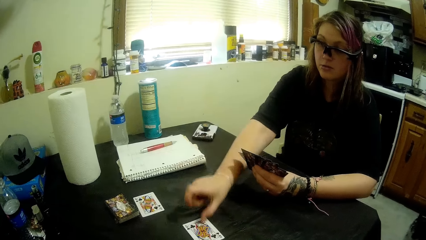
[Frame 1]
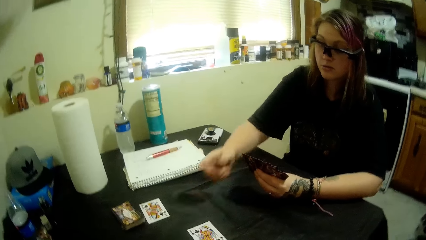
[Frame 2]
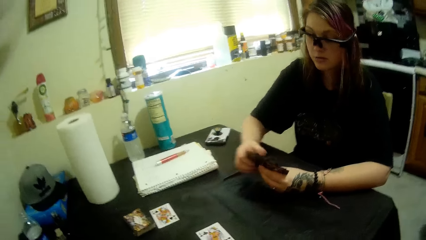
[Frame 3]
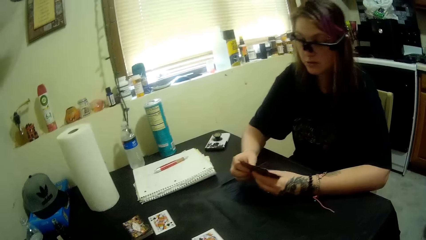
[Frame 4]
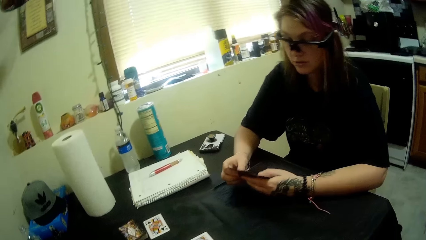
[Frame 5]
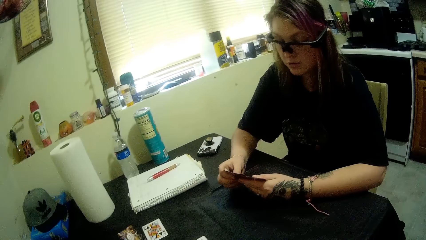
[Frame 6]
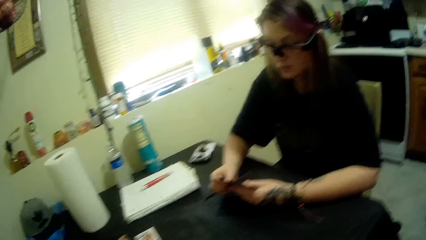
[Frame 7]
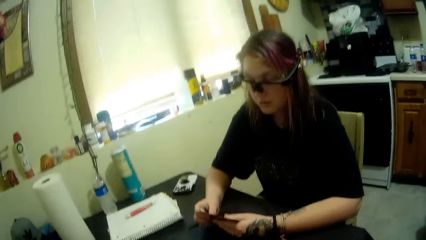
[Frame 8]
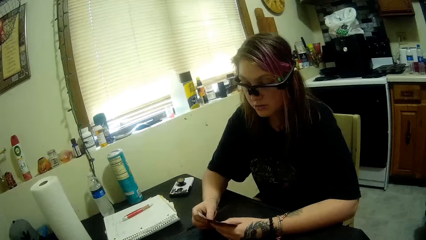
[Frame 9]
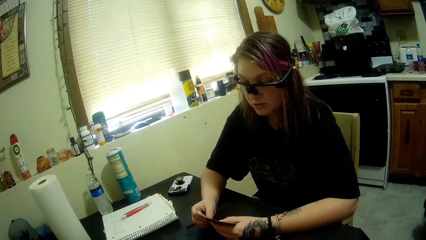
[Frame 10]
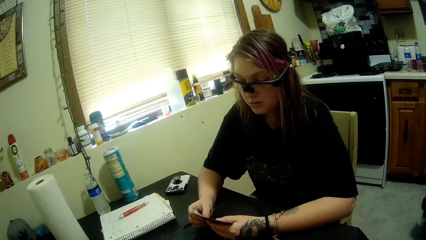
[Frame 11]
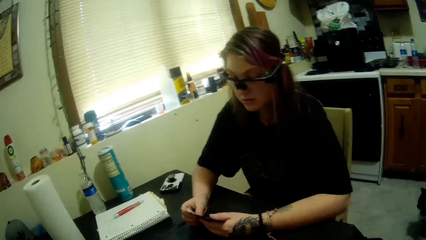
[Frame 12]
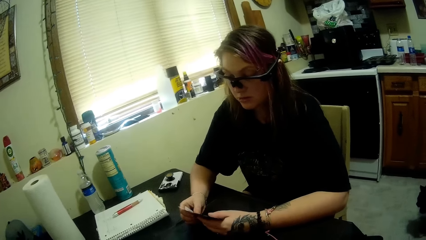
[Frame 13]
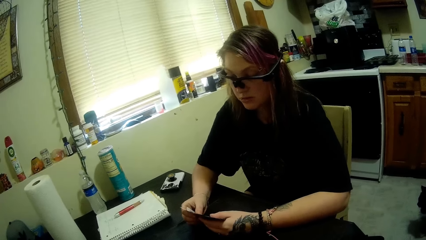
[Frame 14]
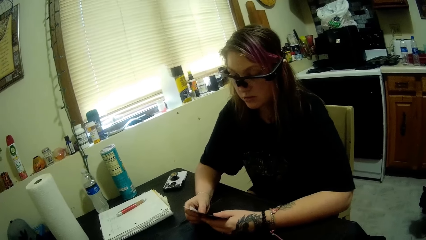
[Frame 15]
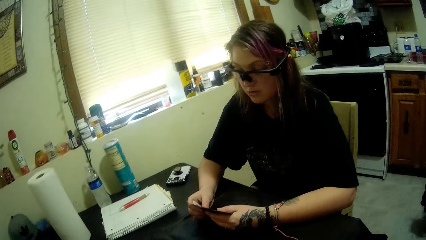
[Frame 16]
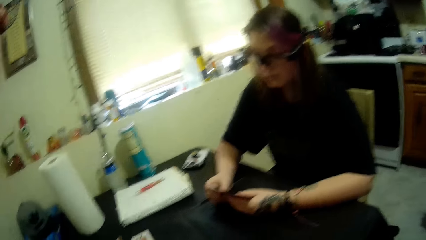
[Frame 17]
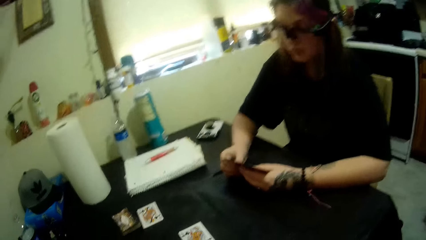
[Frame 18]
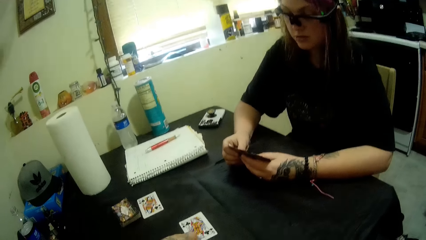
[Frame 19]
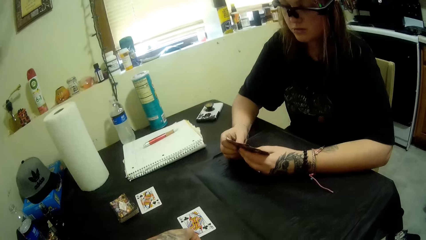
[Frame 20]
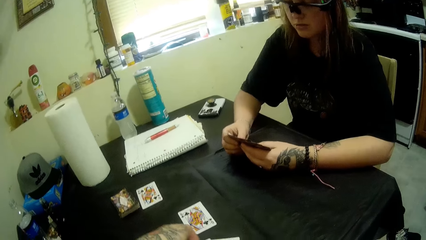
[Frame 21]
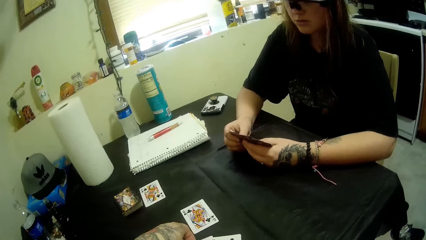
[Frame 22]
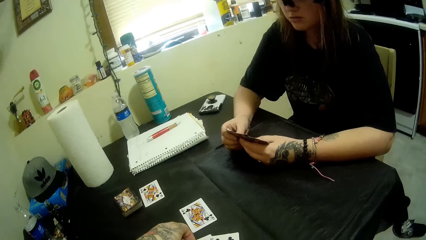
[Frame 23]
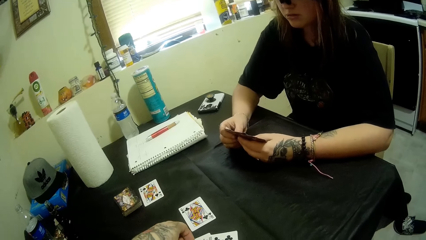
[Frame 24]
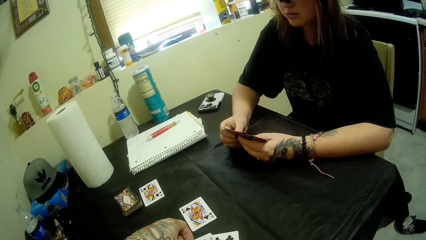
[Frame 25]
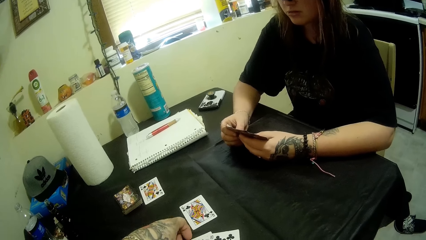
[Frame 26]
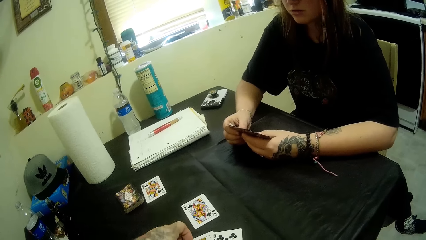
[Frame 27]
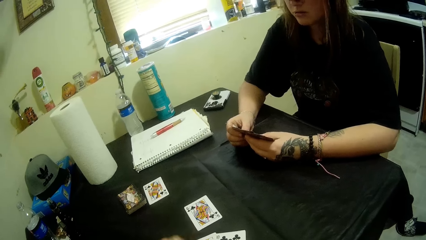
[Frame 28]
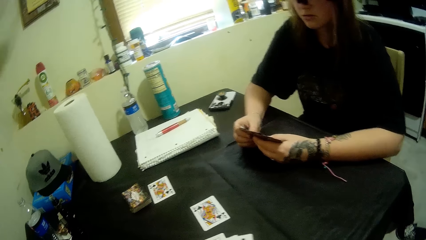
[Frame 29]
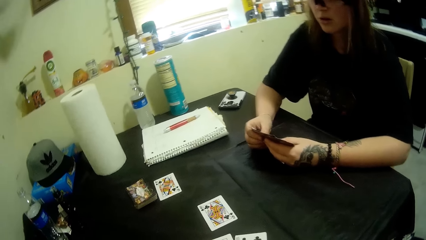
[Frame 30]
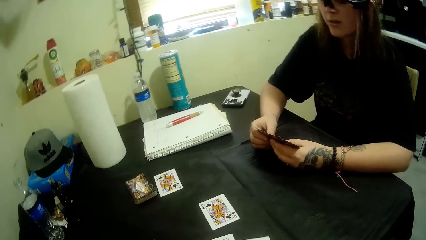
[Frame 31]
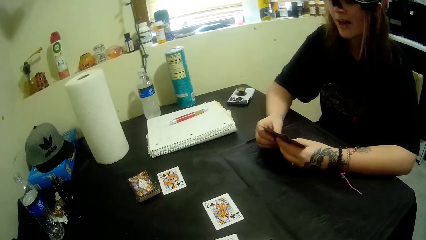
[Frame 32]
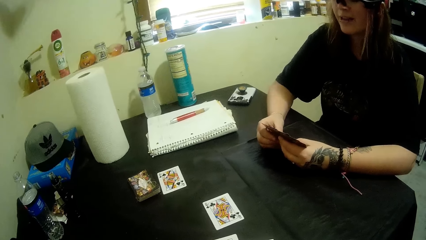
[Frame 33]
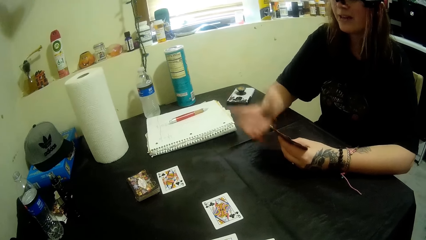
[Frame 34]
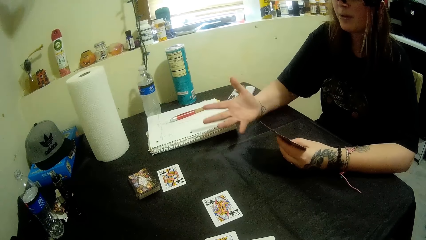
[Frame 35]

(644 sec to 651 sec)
A man puts a clubs card on the table. The camera wearer talks to the man. The man holds playing cards.

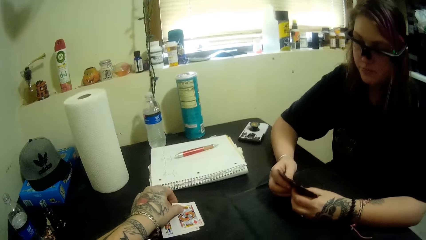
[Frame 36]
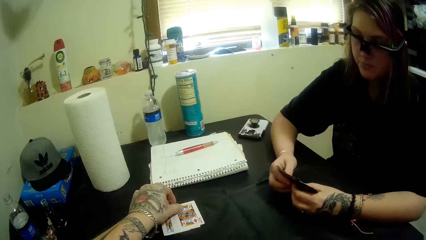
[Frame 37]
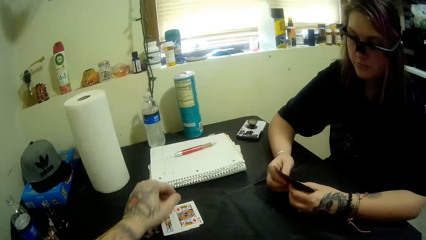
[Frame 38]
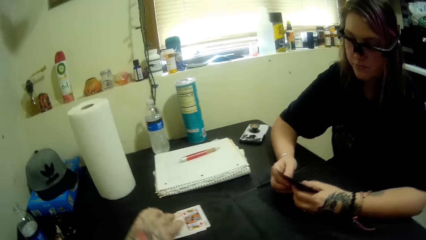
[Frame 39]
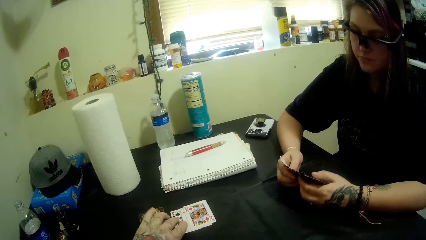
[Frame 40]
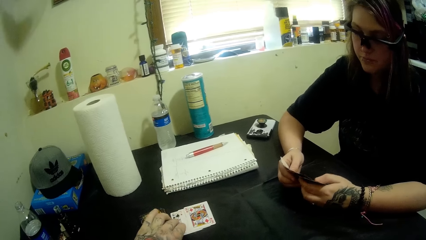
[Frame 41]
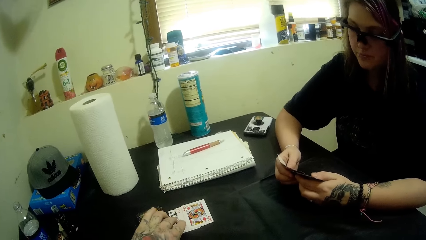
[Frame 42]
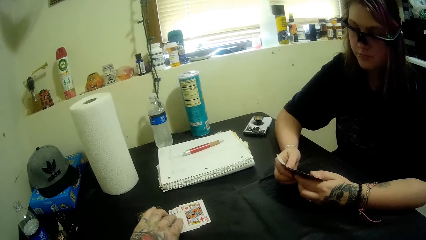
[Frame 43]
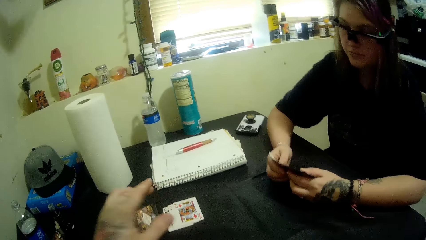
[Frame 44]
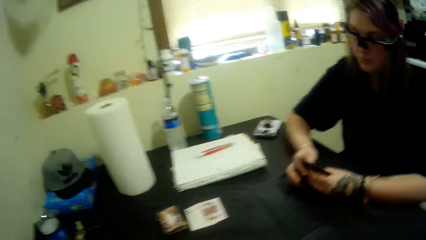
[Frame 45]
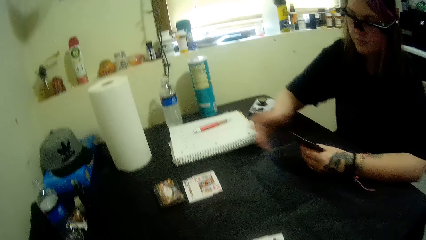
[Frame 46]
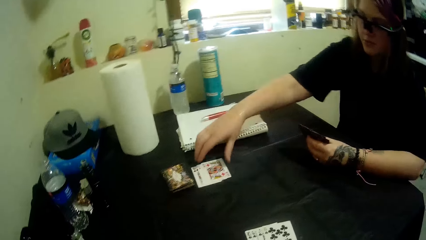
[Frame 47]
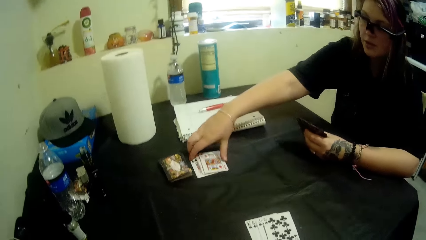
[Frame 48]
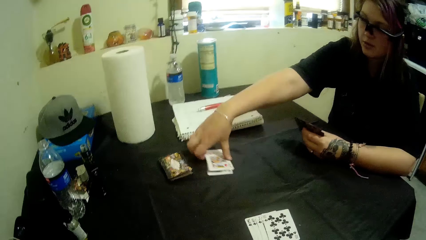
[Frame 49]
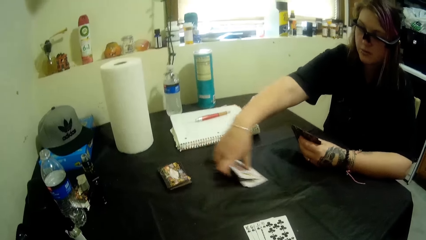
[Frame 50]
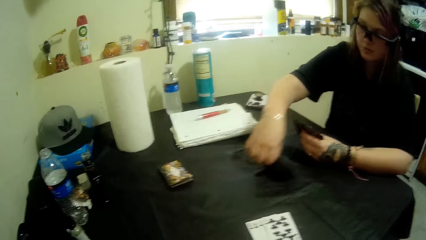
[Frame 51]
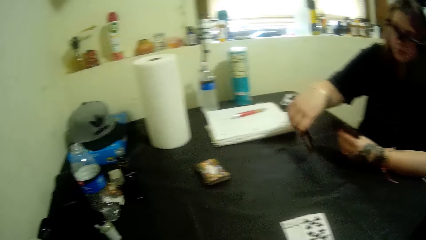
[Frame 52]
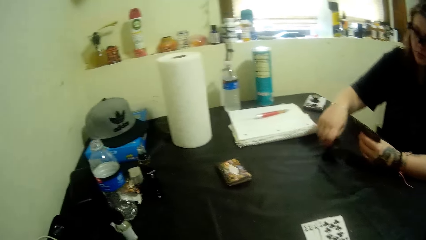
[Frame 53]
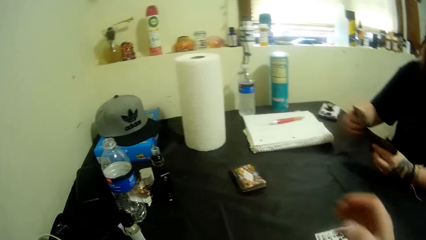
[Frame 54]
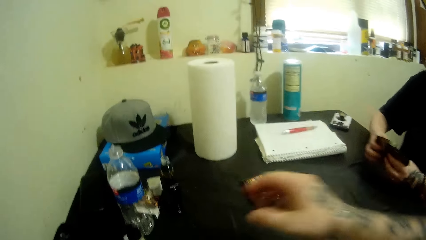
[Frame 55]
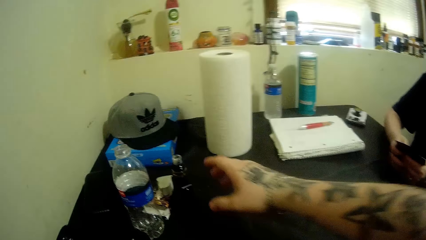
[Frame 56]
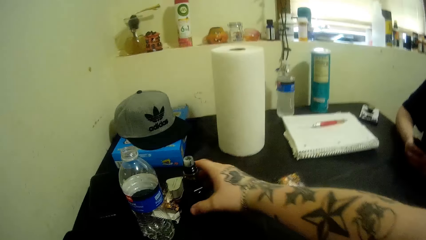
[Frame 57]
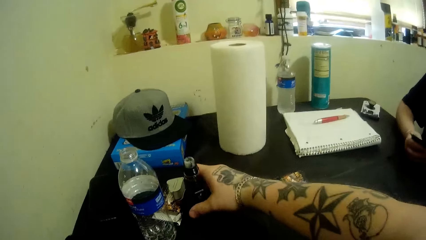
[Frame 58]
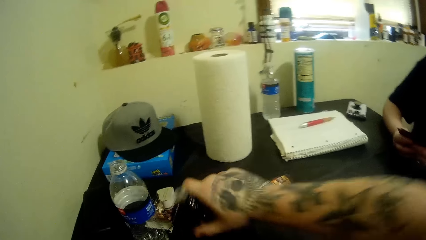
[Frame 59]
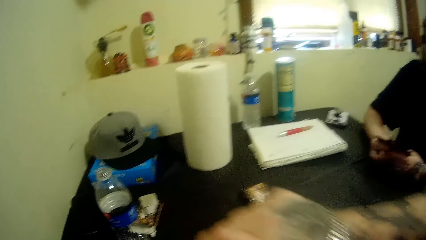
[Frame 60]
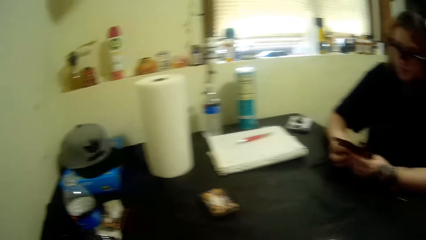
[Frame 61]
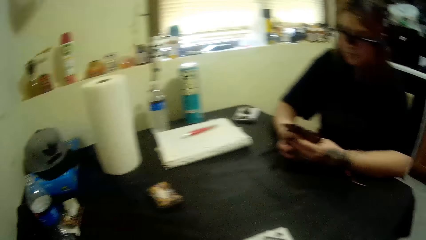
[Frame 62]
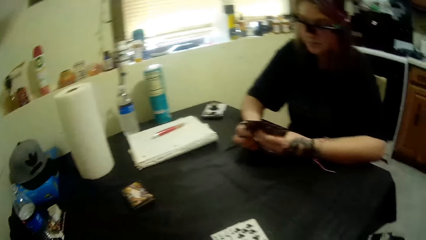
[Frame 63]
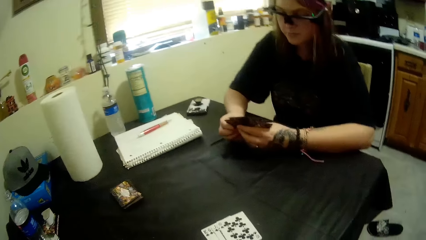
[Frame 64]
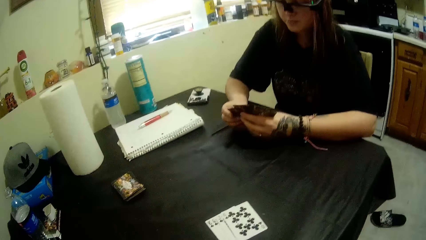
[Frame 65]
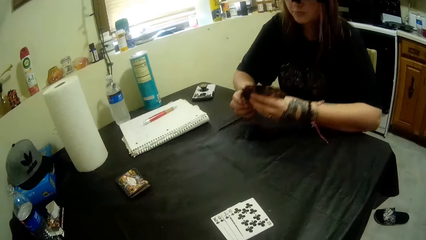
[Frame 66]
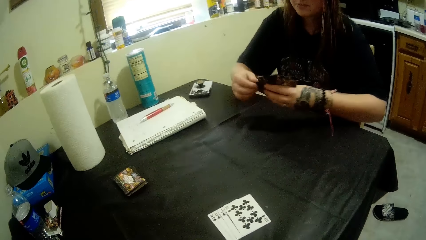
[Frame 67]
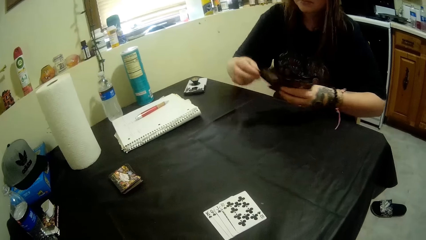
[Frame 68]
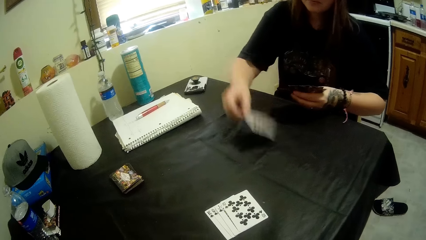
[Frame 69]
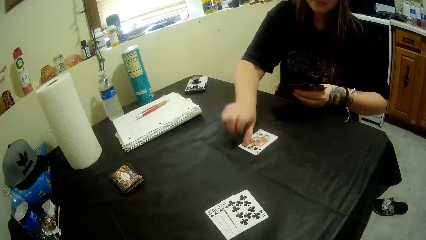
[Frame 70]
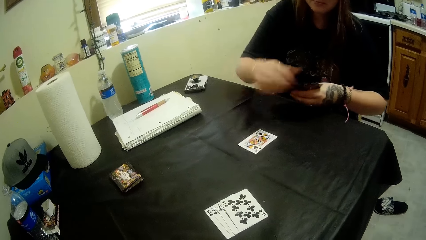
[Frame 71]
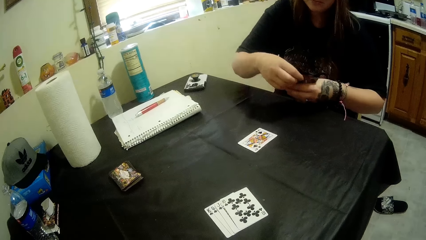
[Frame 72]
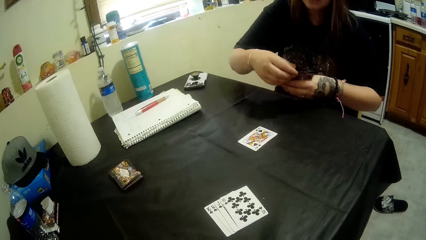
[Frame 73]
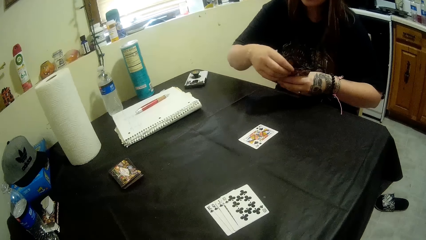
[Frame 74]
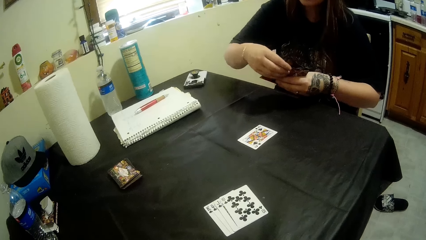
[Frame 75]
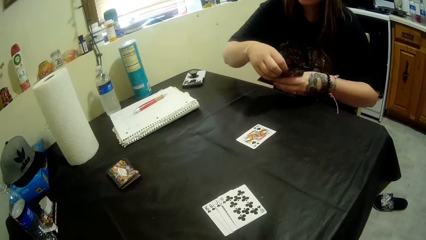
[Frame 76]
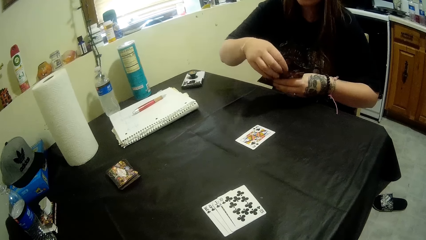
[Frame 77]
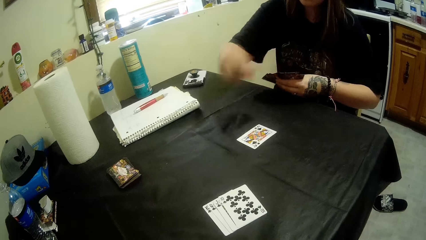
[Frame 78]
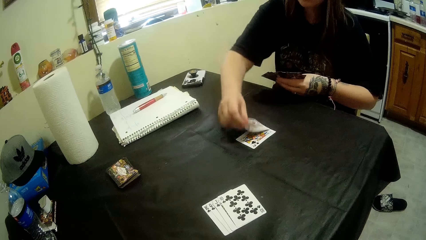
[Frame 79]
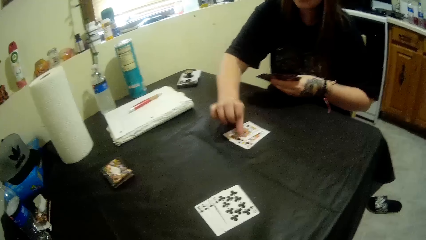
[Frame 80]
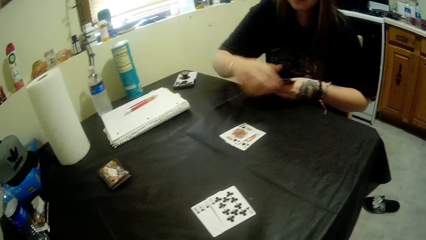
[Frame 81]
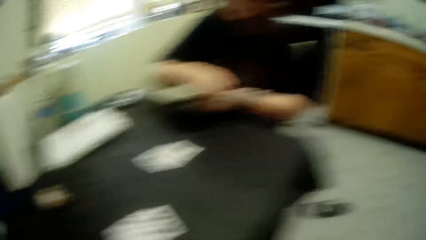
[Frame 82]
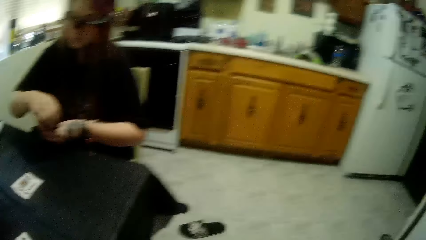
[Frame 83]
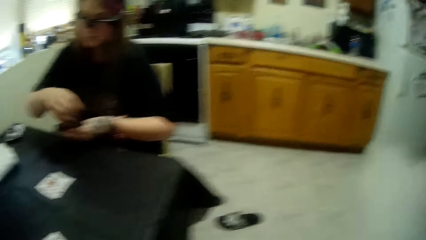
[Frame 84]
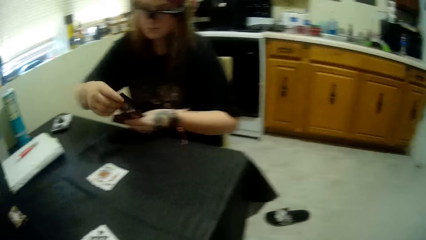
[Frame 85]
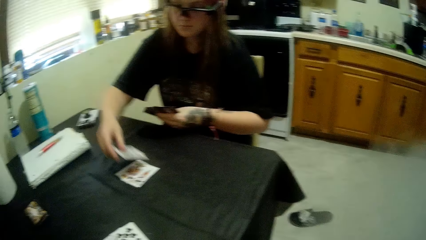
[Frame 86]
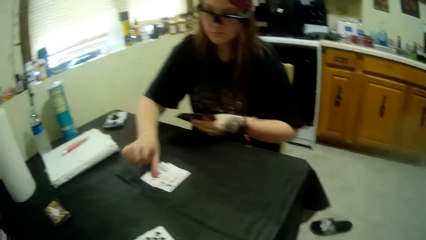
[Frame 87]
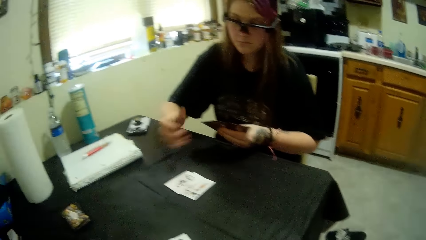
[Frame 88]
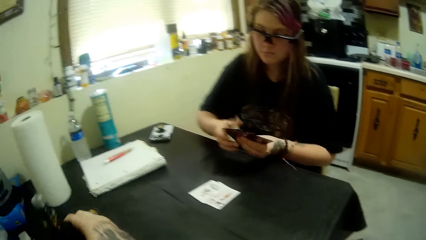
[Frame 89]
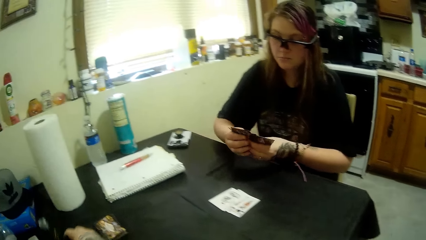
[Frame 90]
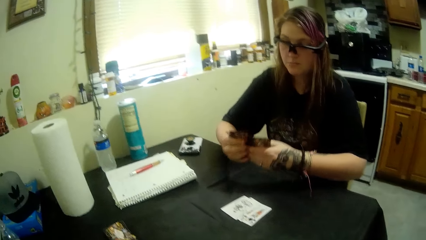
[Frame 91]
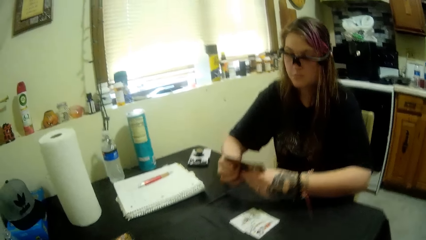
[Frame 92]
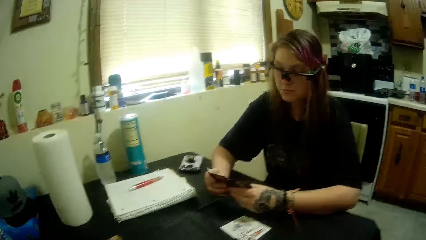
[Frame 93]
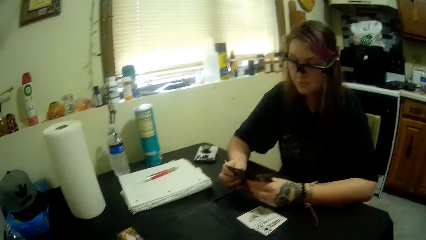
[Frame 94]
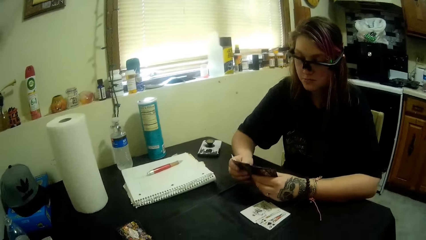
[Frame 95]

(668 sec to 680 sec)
The camera wearer puts a diamond card on the table. A woman picks the cards from the table. The camera wearer picks up a bottle from the table. The woman holds playing cards and divides the playing cards. The woman drops the cards on the table. The camera wearer turns to the side. The woman divides the playing cards. The camera wearer puts the bottle on the table.
